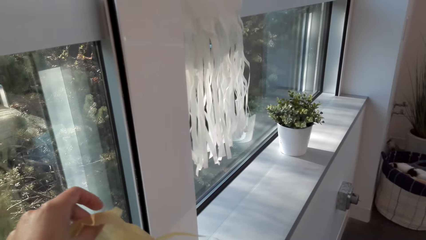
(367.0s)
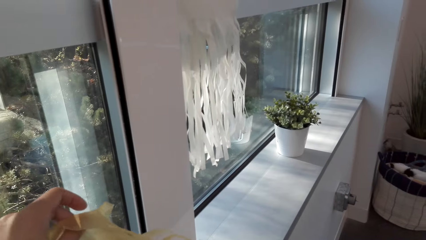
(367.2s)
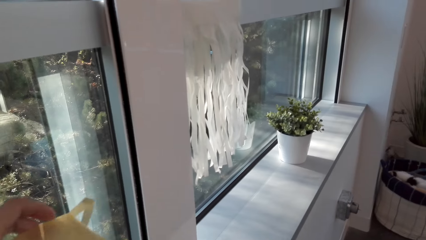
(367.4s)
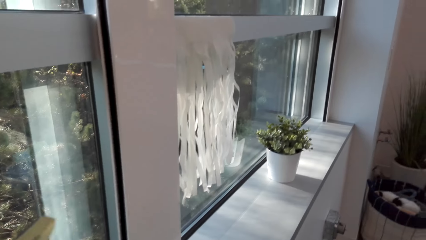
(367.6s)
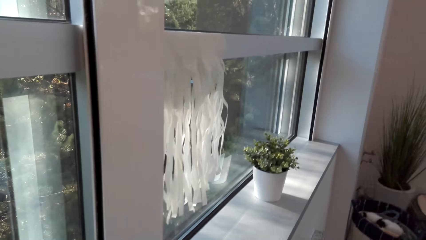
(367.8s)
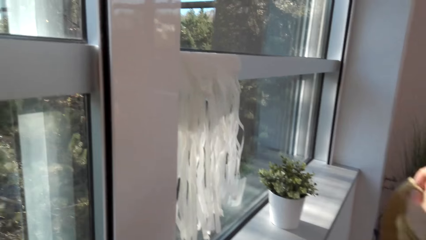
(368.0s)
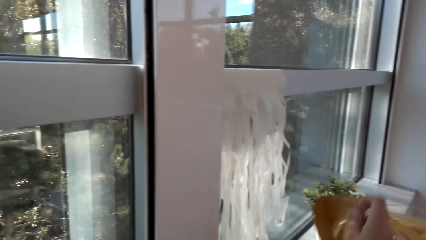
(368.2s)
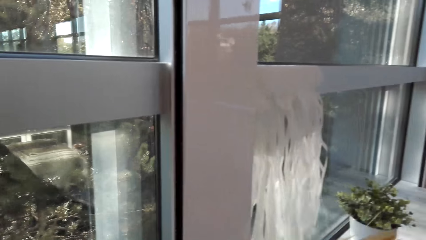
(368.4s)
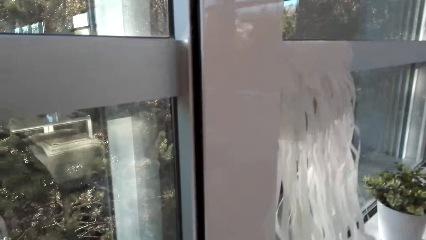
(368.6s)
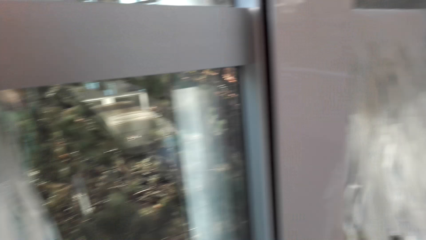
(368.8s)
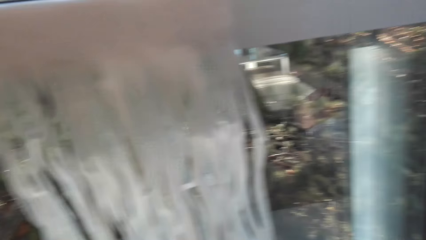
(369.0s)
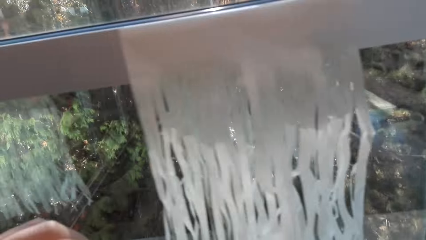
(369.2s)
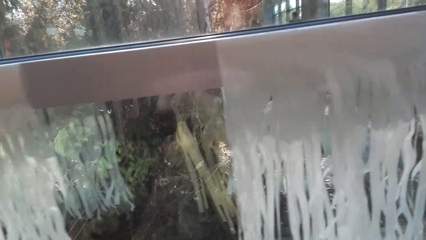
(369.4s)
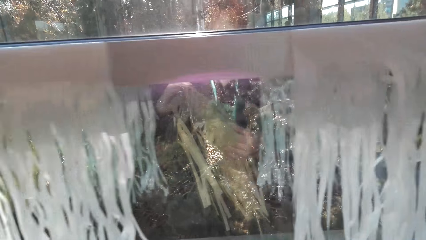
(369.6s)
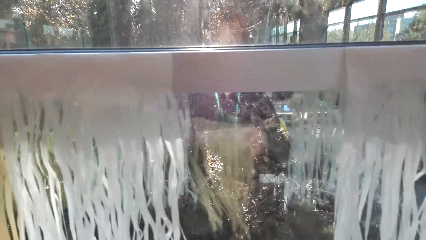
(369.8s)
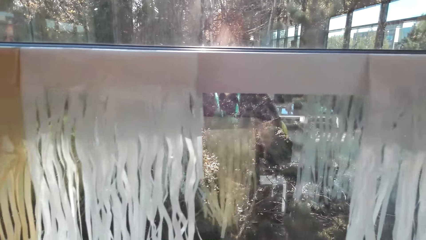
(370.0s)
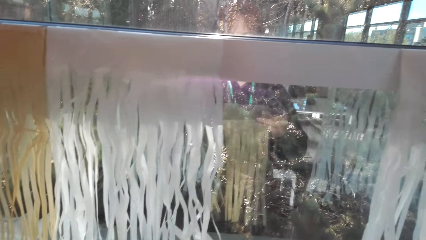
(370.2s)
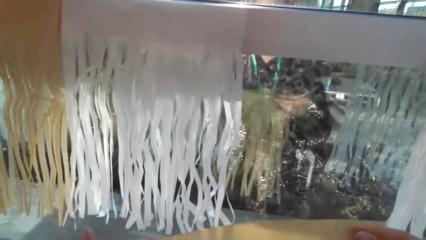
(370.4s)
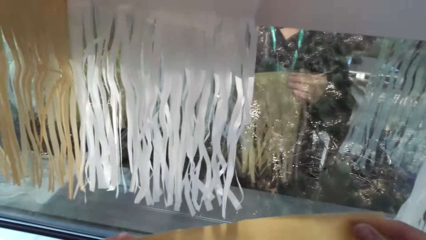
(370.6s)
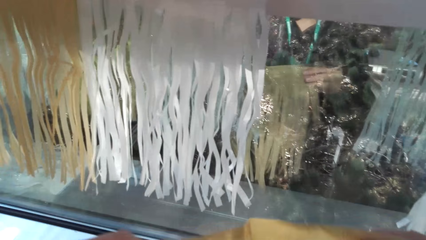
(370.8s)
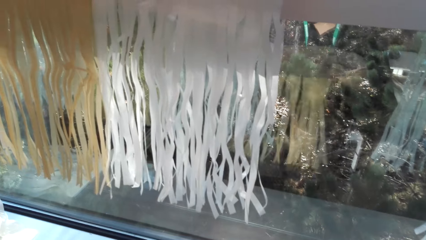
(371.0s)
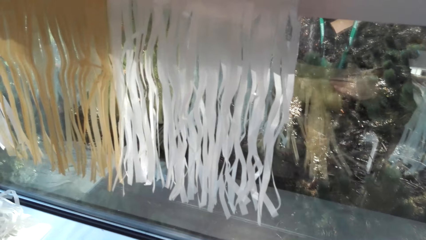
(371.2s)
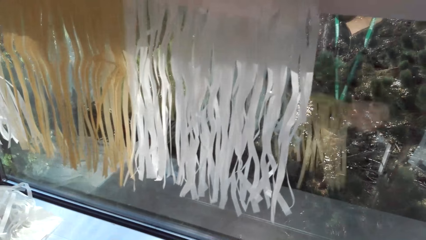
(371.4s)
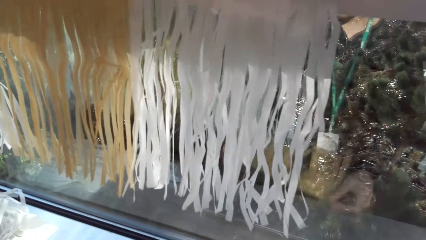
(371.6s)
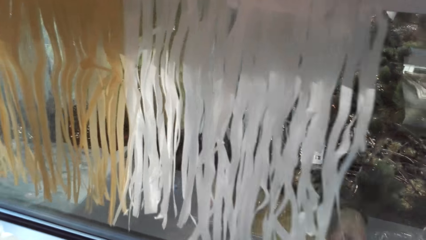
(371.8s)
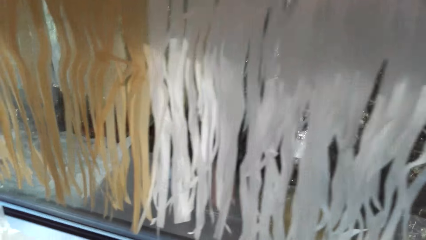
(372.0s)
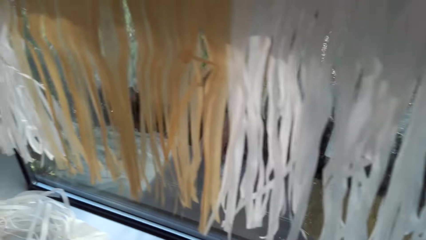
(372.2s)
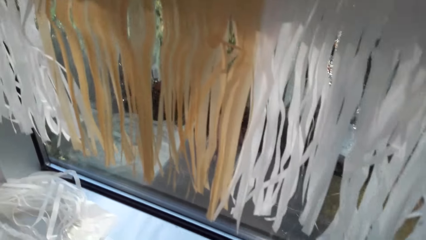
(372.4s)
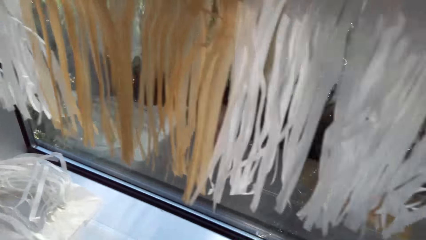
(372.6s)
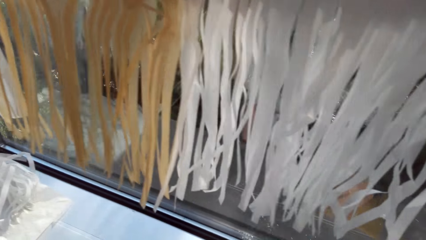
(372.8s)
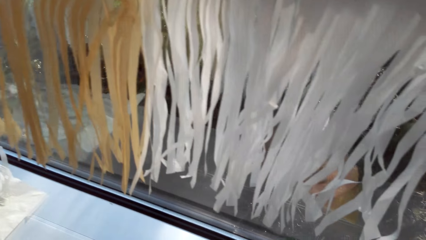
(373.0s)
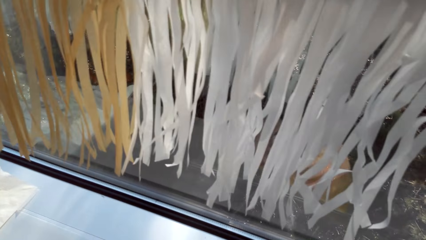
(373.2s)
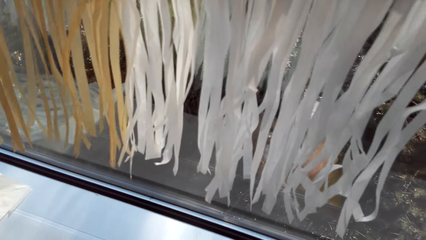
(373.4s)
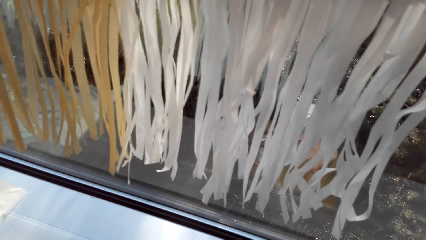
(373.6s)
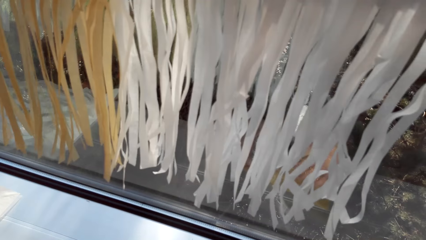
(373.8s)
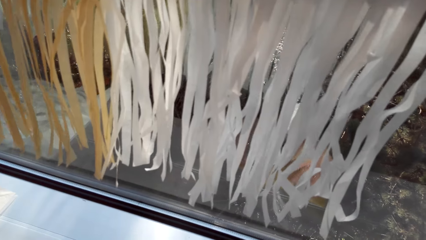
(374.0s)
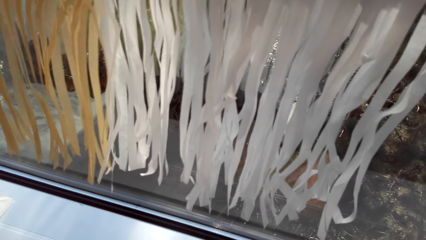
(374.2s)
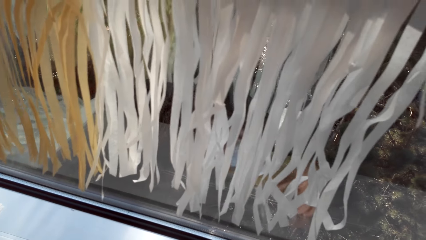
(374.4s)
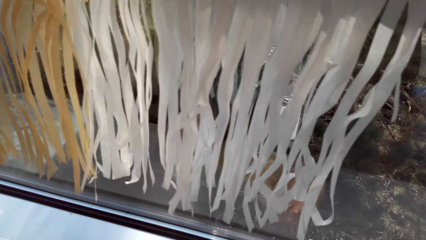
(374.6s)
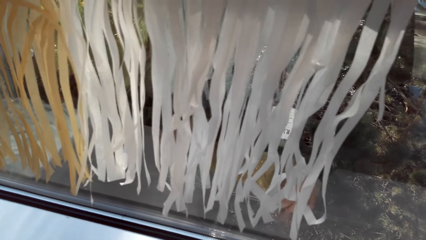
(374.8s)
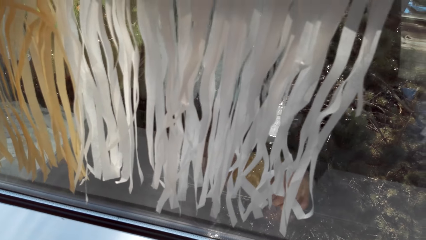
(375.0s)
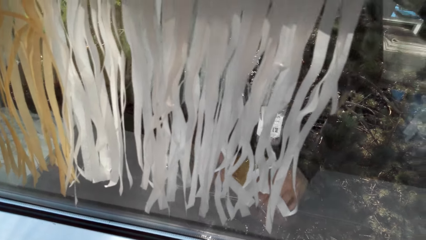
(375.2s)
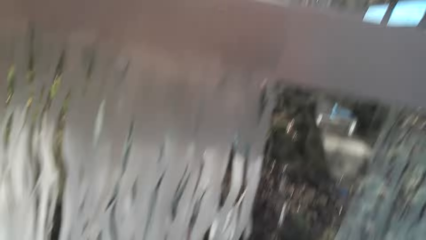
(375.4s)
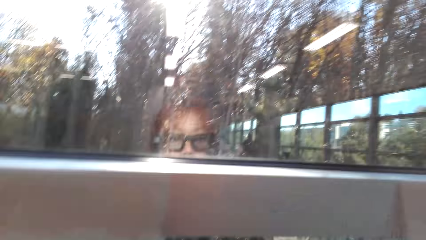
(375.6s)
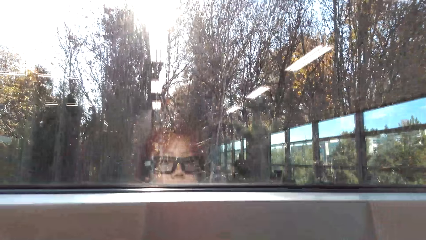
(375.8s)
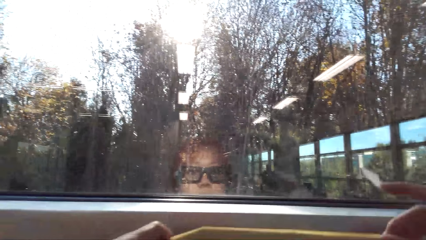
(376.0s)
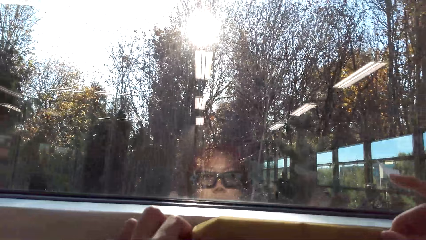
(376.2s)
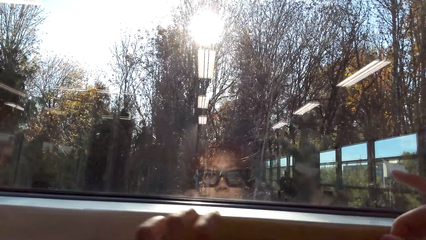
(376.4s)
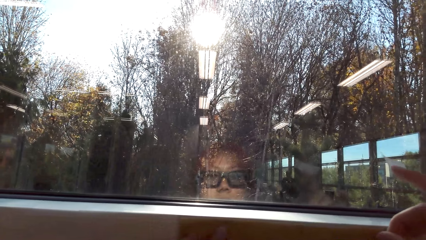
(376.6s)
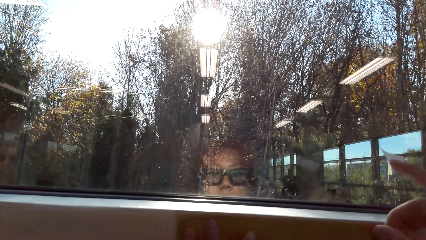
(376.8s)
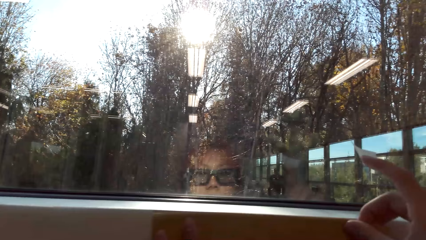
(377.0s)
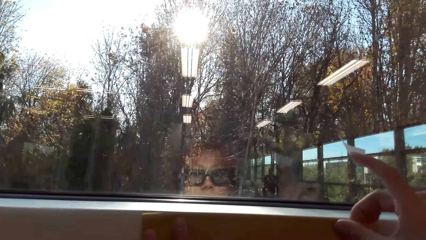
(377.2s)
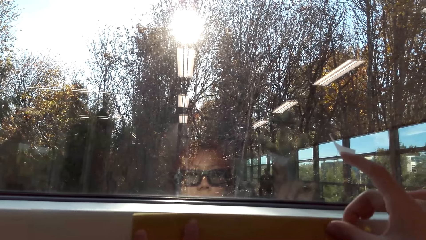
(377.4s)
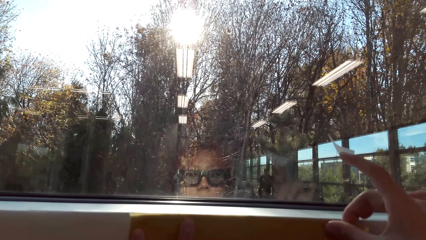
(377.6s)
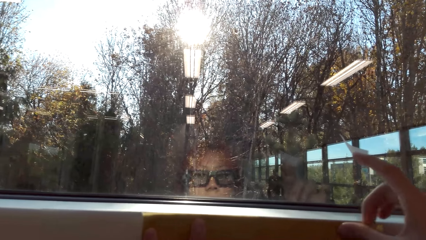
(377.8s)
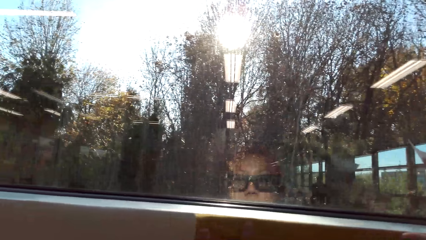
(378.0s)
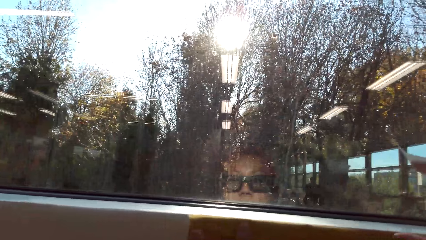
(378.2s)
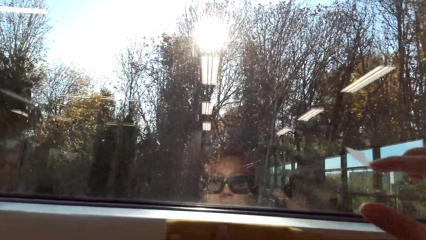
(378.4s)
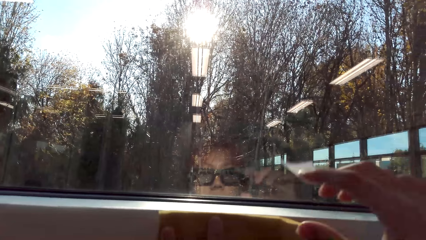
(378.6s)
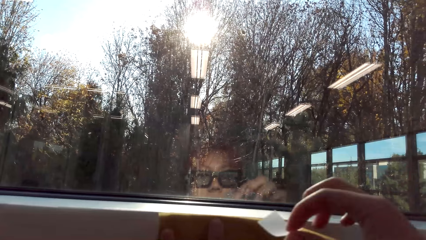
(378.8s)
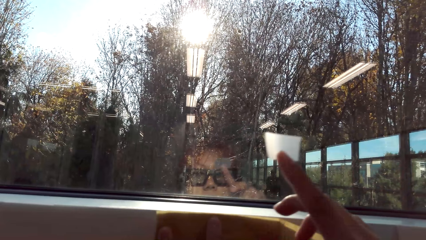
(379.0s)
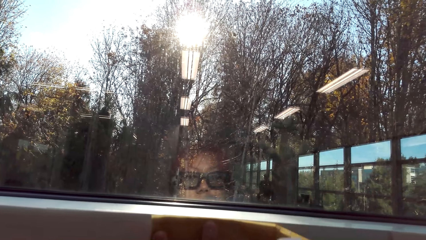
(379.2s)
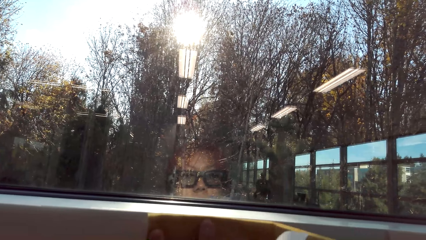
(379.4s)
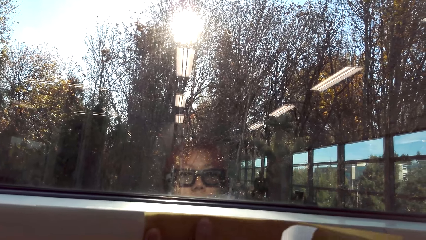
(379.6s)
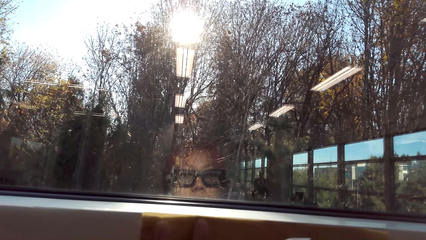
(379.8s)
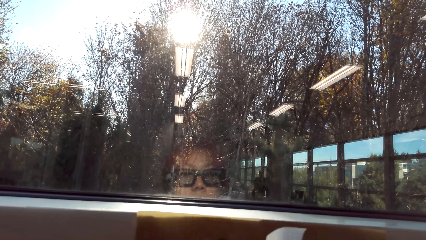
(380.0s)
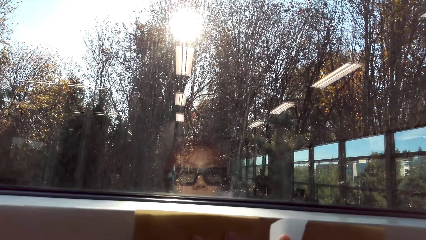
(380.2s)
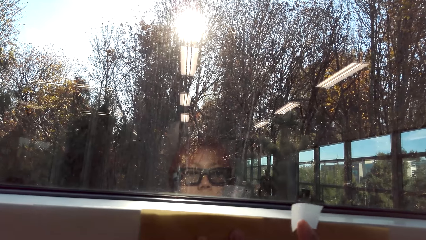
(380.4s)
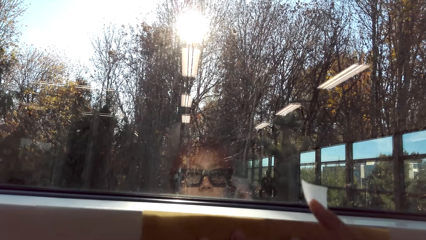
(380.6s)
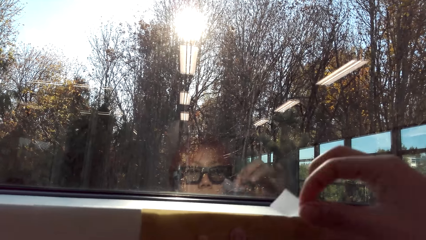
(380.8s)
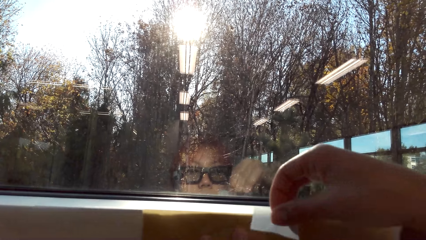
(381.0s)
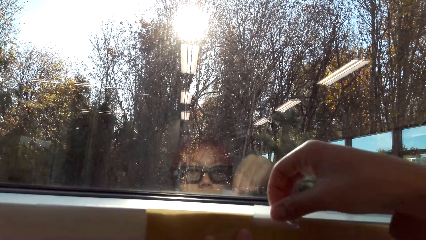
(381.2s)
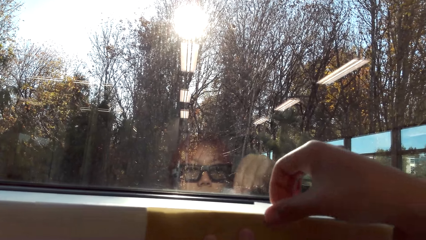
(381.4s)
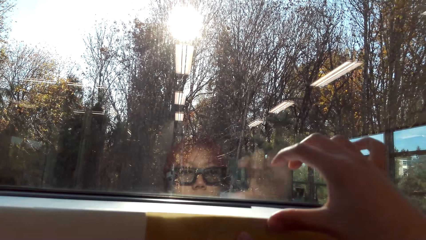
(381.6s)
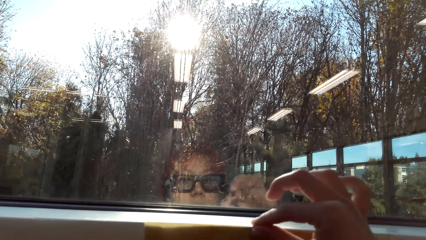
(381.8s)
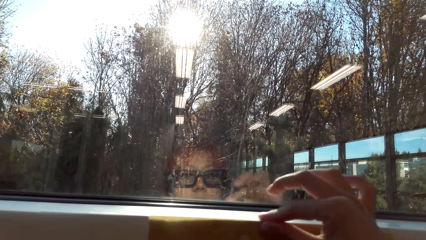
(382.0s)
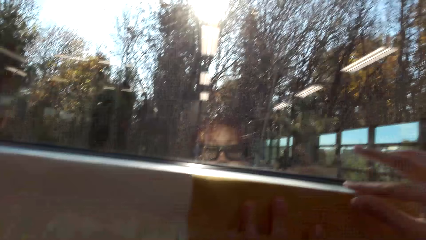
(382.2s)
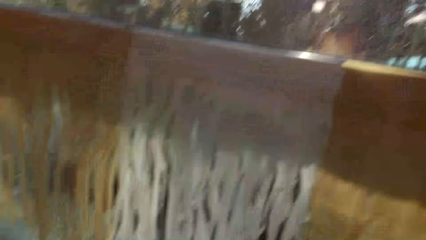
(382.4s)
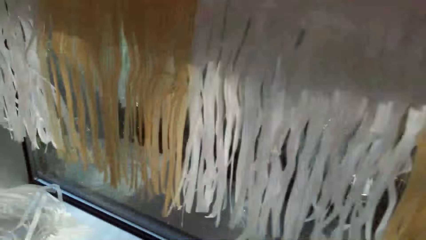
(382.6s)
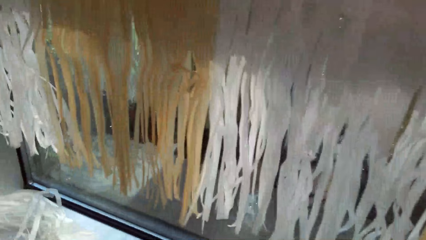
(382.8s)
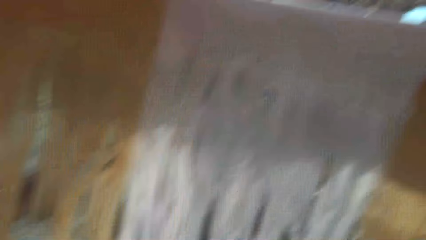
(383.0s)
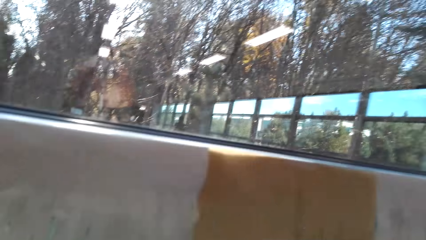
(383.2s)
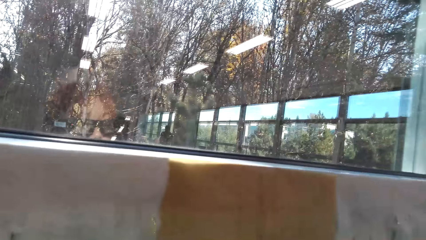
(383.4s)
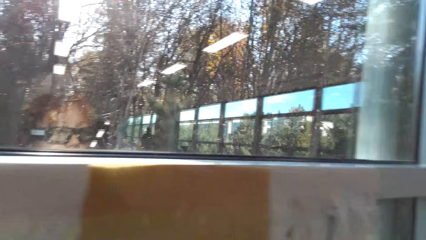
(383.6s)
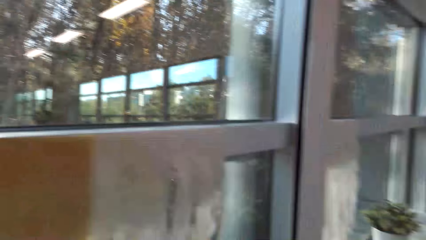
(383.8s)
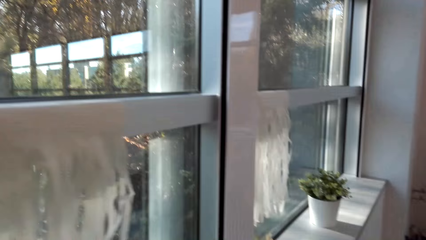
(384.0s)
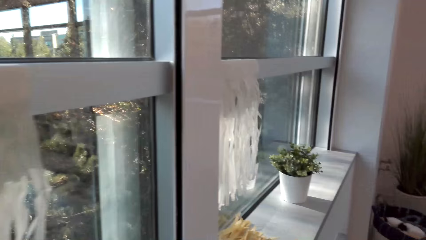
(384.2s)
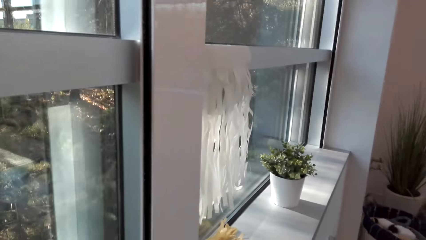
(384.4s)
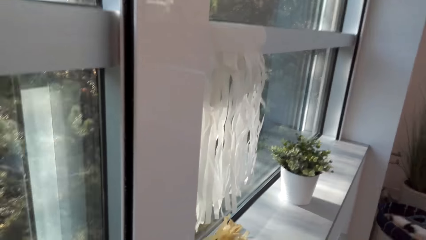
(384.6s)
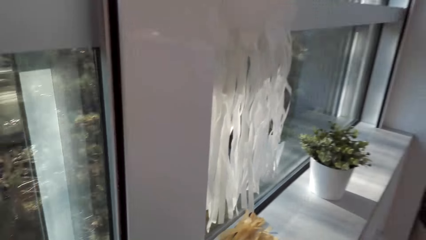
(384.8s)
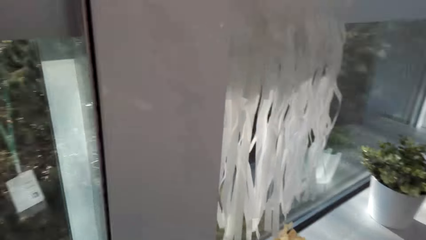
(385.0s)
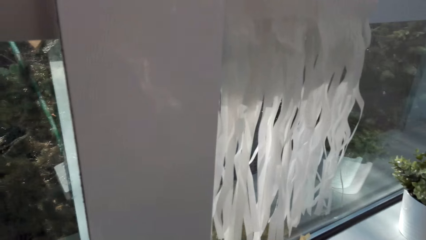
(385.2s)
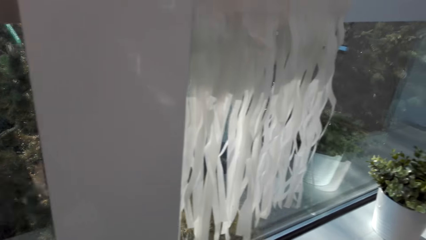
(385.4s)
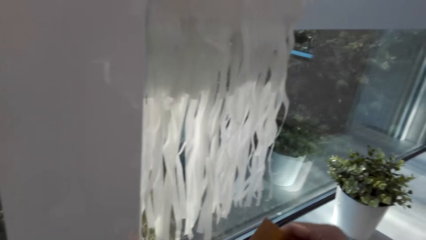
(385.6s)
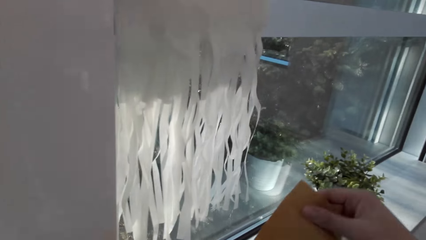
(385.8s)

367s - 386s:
The camera wearer places the wrapper on the window stool. They place the decorating paper or party banner on the counter. They hold the party banner with both hands. They move in the room. They place the party banner on the window stool. They cut the tape. They pick up the party banner. They stick the party banner on the window. They place a hand on the party banner. They stick the party banner with the mounting tape. They walk in the house. They pick up the decorating paper from the counter.
